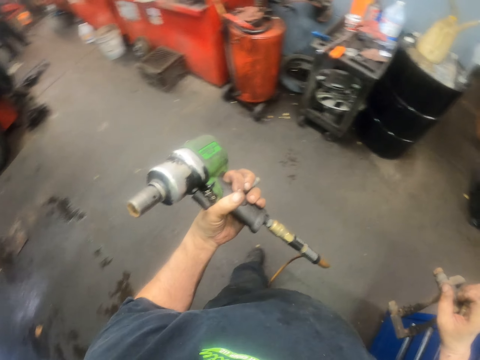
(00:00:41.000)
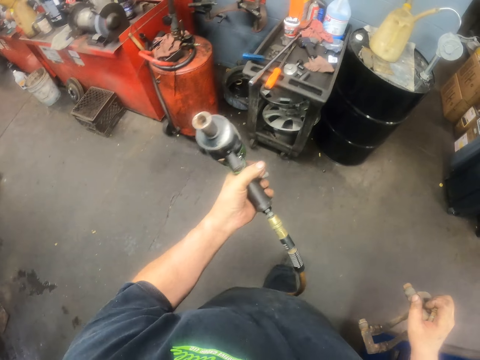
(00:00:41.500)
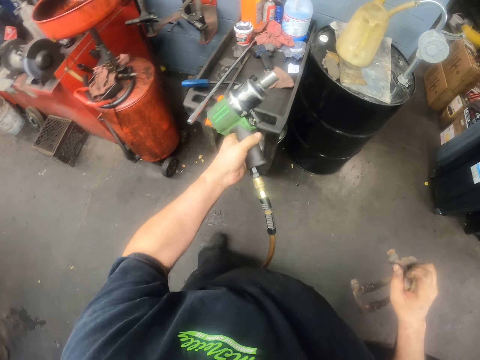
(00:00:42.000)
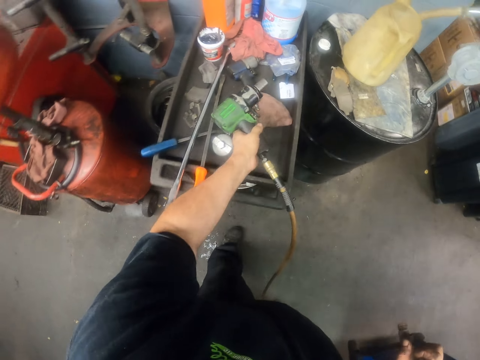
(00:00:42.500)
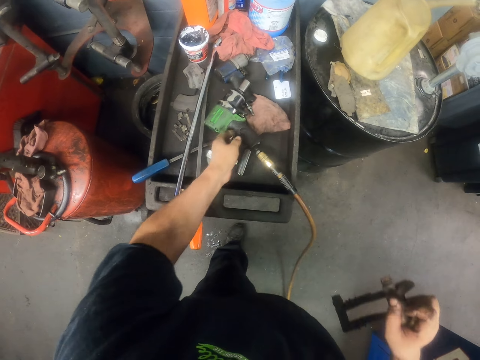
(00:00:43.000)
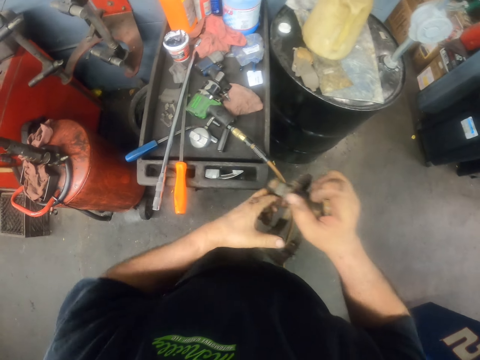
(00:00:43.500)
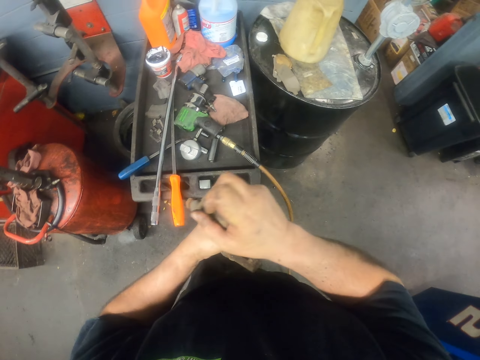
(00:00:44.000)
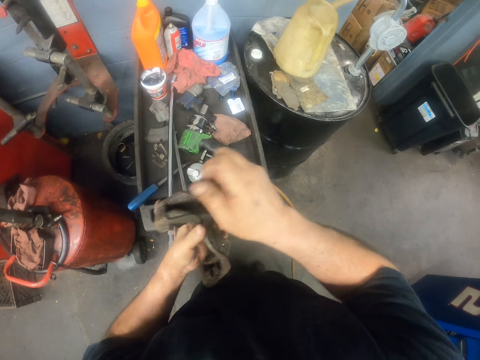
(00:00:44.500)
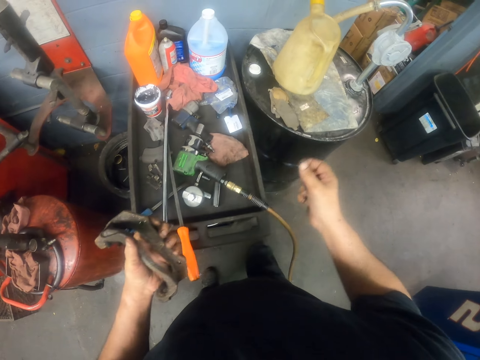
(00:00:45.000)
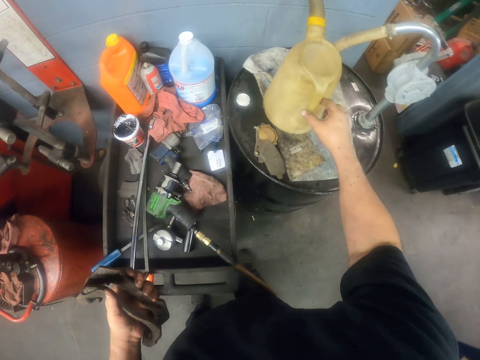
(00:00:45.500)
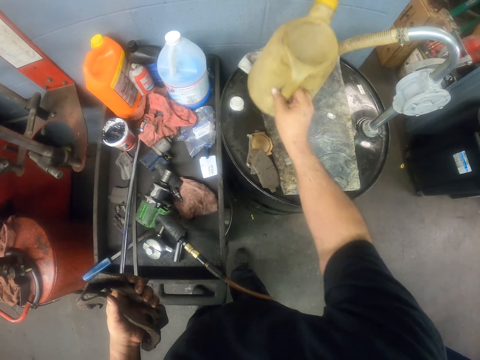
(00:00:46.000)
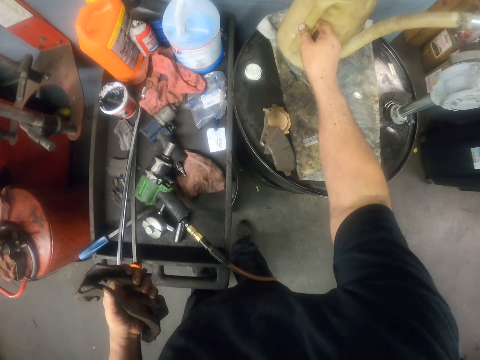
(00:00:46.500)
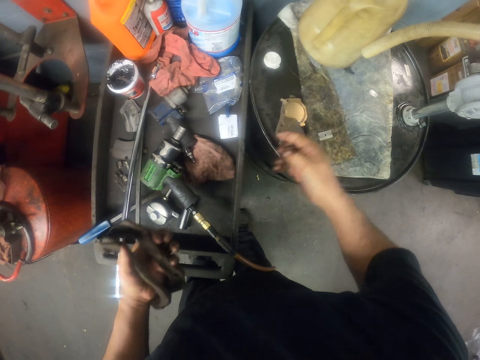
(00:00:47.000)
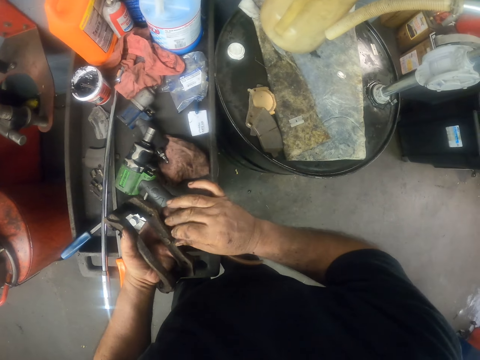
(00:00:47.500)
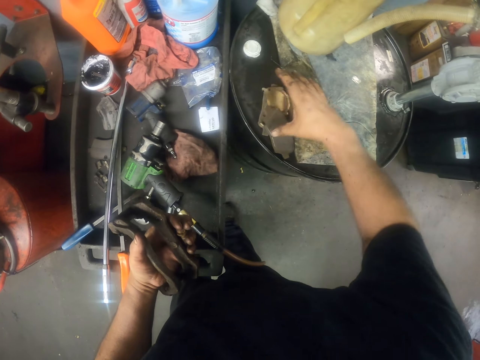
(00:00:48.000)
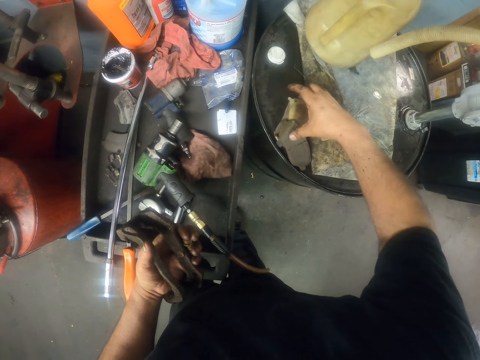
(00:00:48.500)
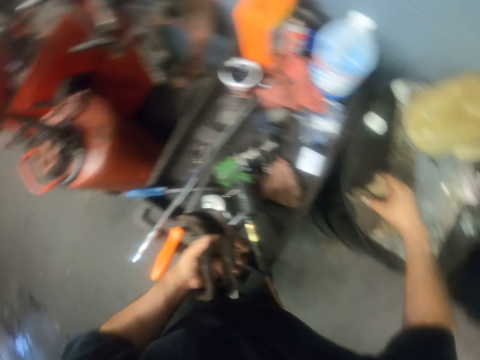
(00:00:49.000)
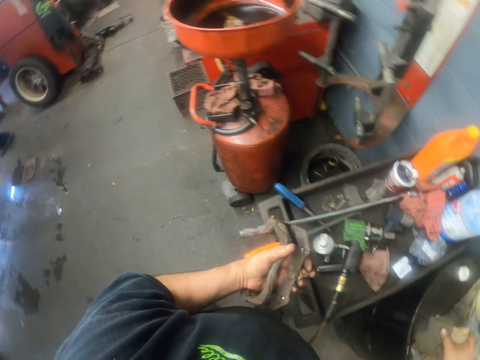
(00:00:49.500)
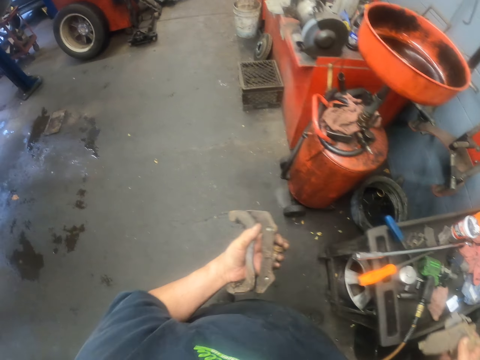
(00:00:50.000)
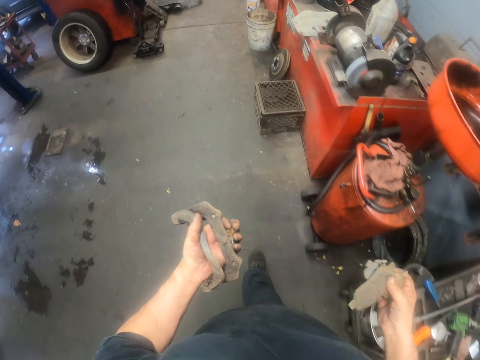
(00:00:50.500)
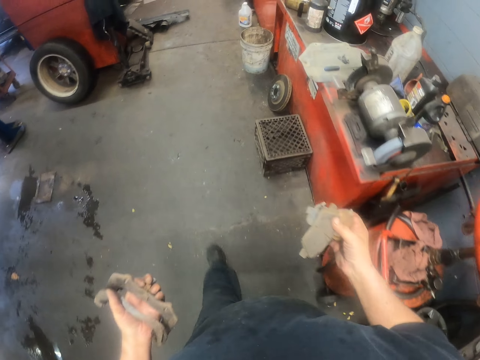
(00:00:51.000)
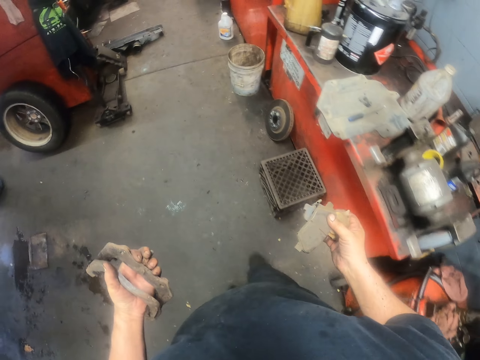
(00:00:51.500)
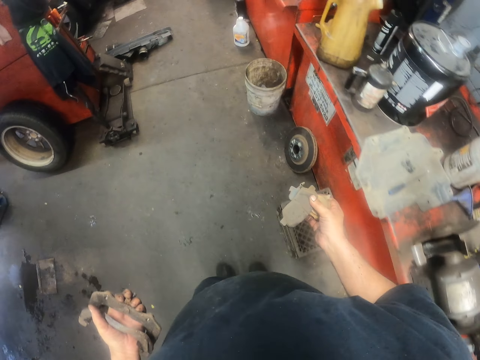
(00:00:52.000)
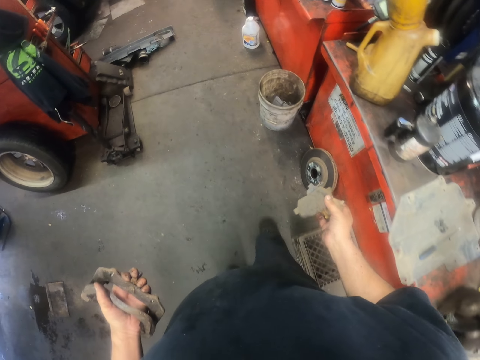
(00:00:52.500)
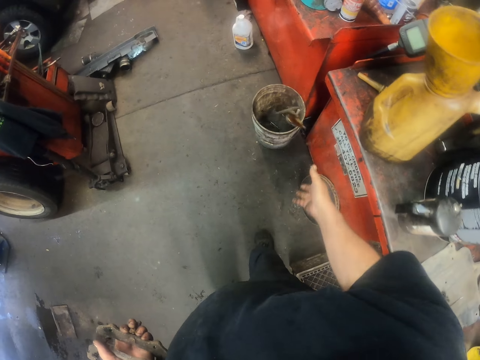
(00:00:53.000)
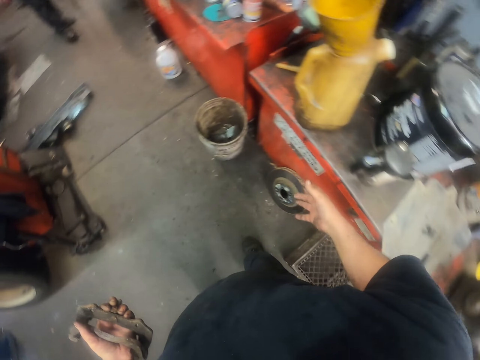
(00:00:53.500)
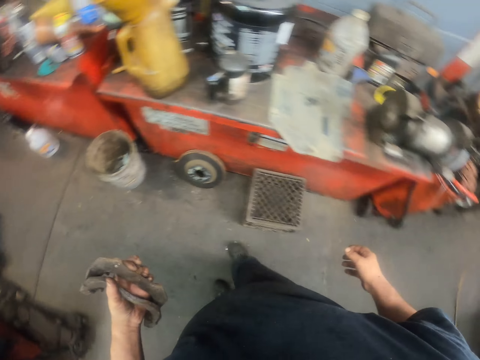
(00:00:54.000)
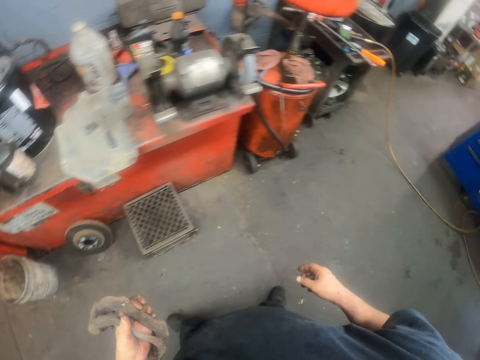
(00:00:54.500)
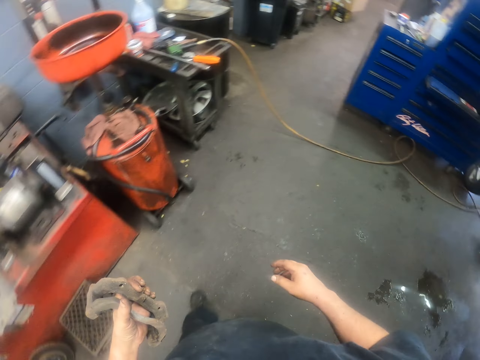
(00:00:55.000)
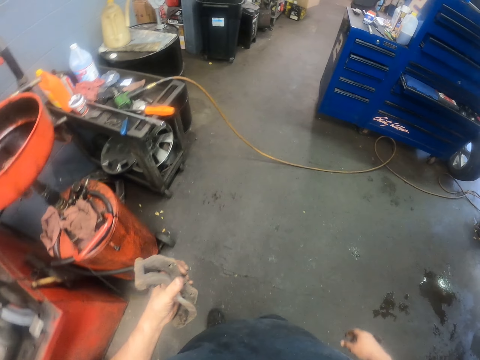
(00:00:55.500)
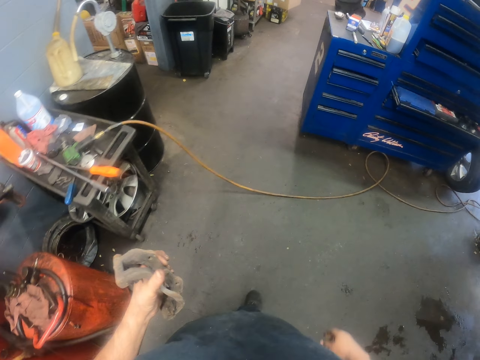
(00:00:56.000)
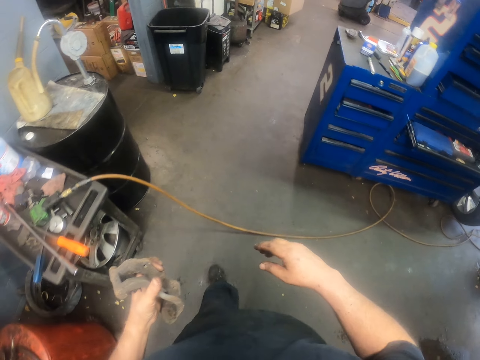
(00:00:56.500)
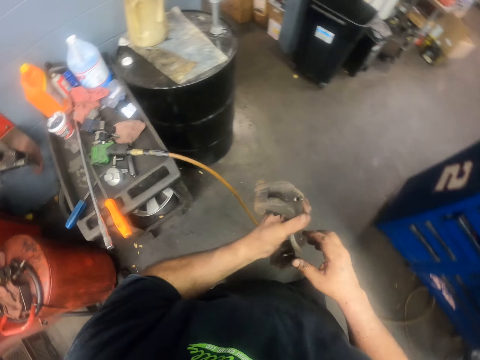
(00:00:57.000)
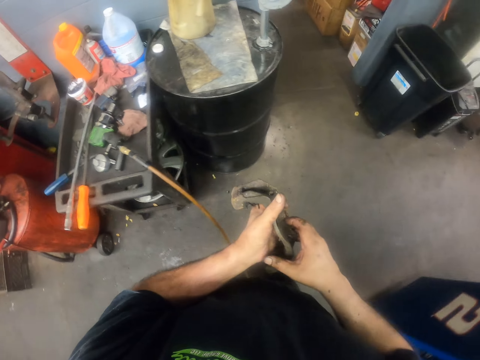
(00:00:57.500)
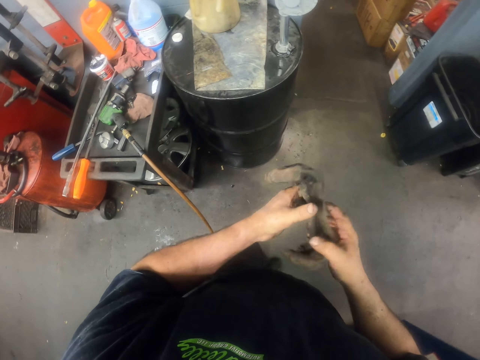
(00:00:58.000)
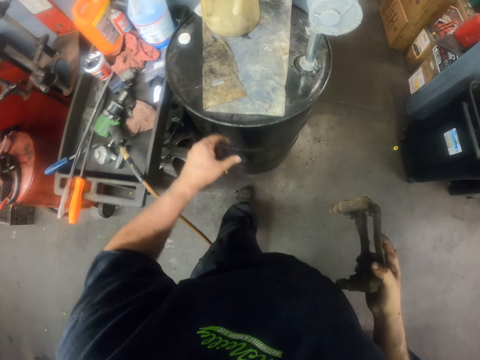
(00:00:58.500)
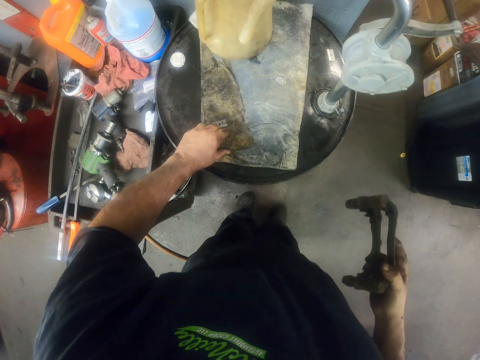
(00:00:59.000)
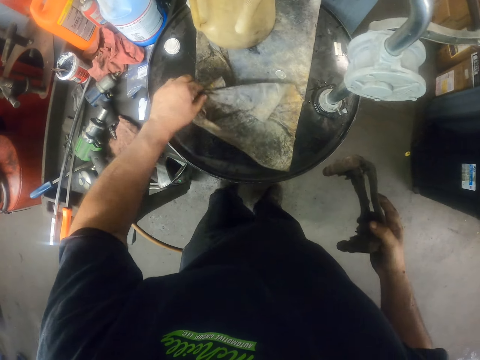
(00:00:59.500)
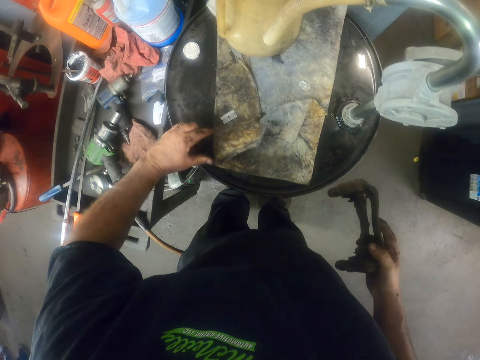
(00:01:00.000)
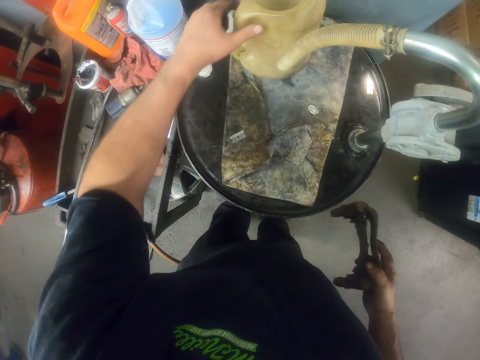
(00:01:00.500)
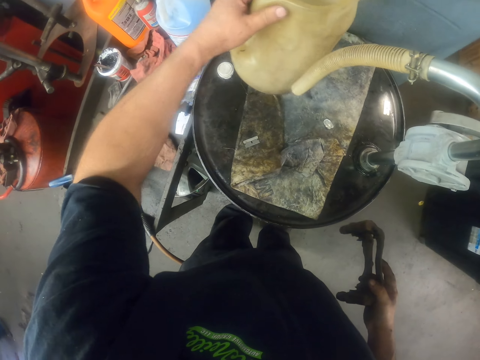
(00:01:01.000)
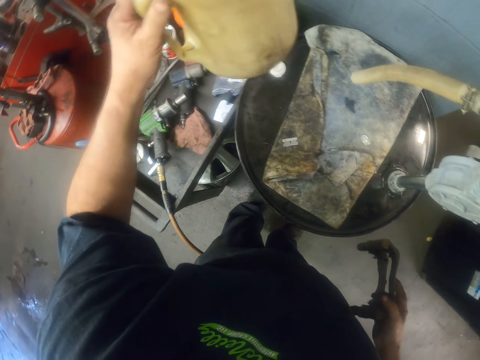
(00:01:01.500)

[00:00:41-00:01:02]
The camera wearer puts down the impact wrench. They move a bottle. They pick up metal pieces. They throw the metal pieces in the bucket. They touch a cloth and pick up the bottle.

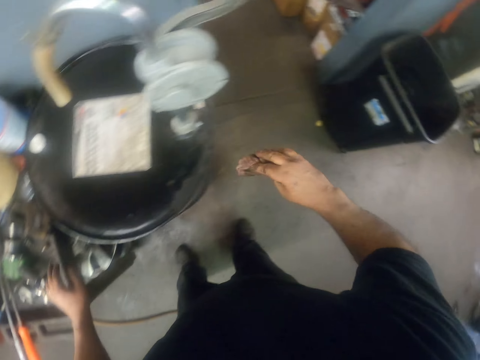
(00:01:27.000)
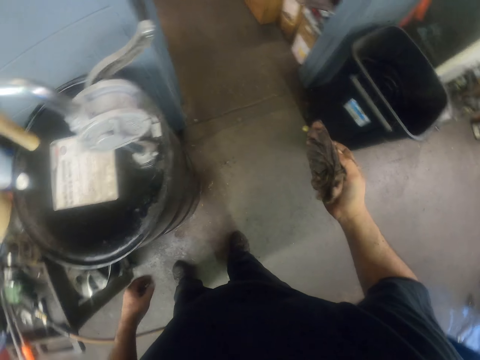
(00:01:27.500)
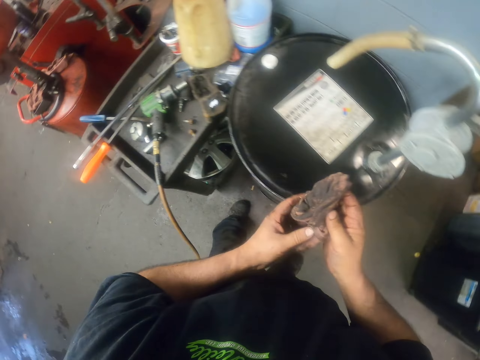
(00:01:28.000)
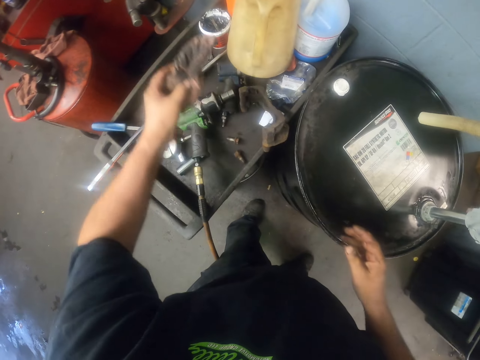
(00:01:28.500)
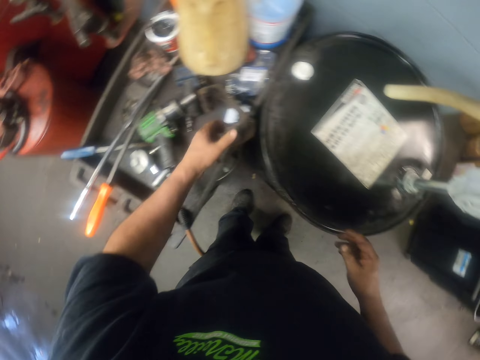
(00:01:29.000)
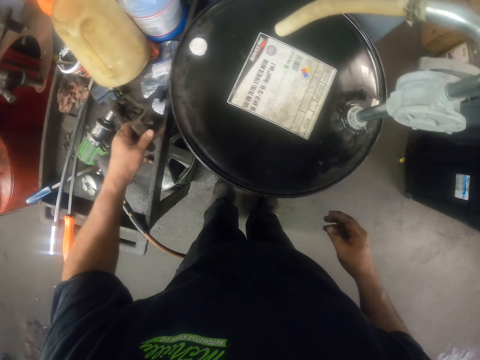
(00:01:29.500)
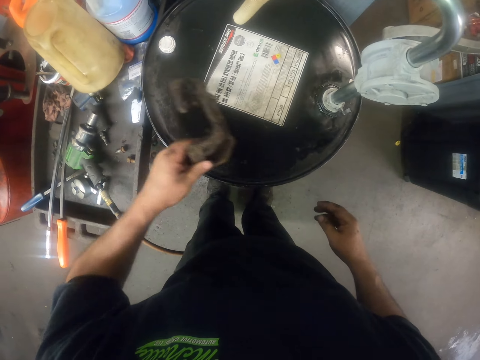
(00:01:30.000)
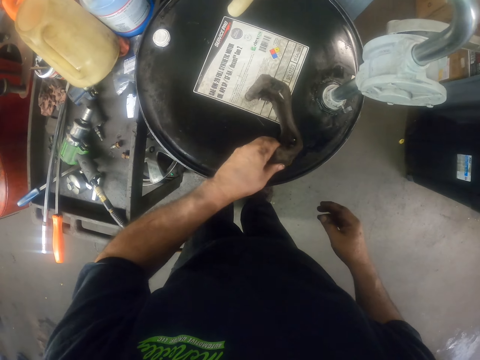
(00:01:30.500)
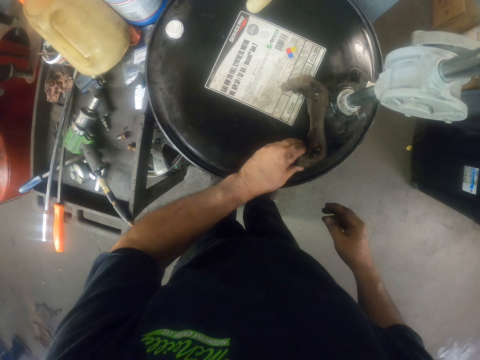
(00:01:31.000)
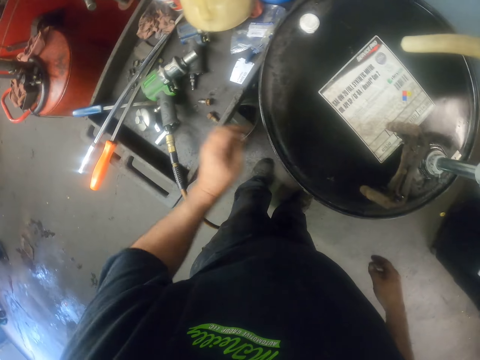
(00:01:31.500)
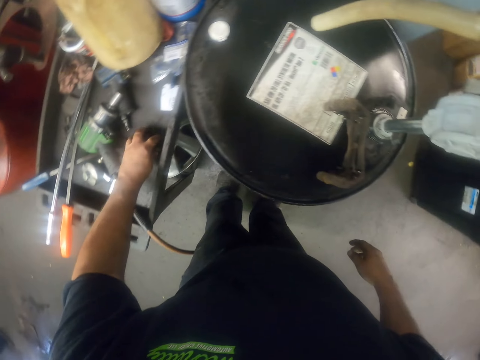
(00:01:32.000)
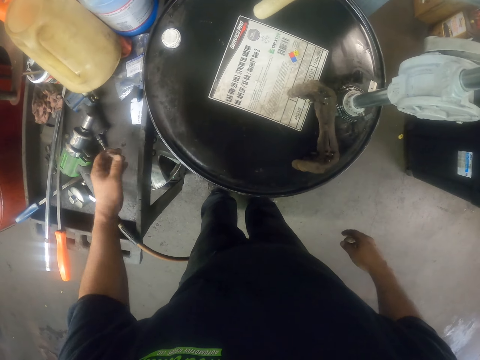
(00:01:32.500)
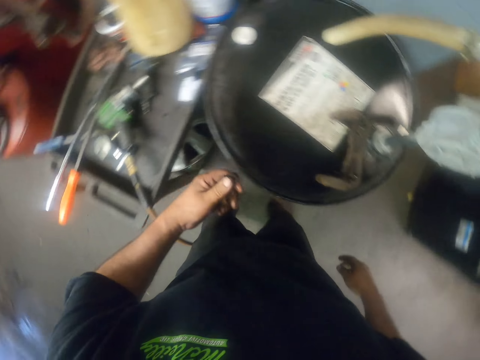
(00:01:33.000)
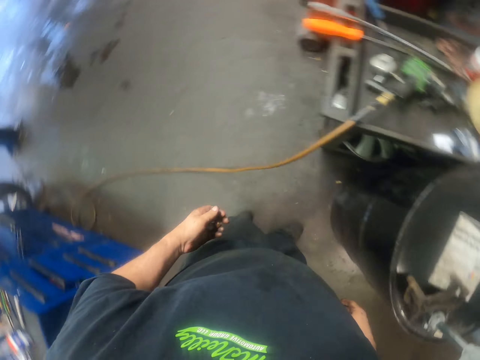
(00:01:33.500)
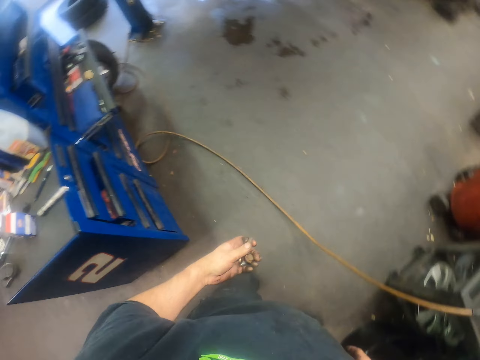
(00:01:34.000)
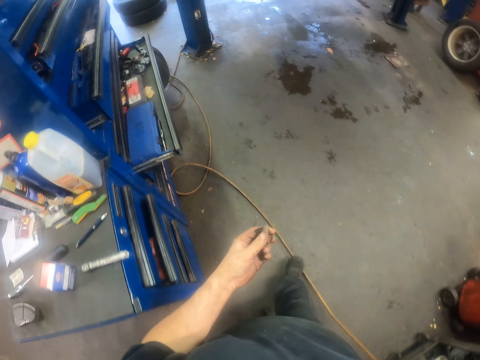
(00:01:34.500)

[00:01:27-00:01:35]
The camera wearer puts down the cloth. They pick up something. They put a caliper assembly on top of the cylinder. They take bolt nuts and move around.
